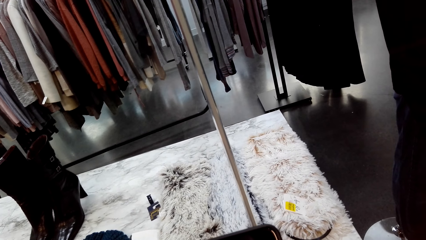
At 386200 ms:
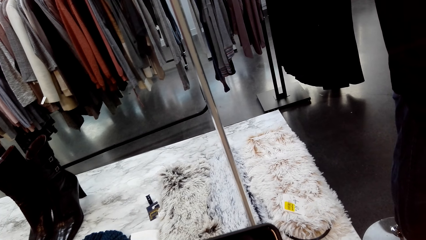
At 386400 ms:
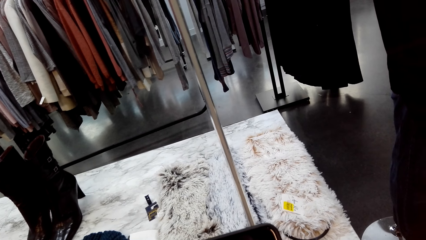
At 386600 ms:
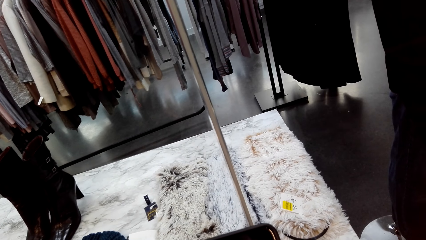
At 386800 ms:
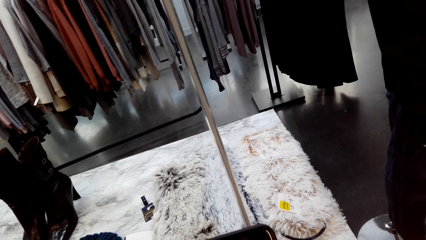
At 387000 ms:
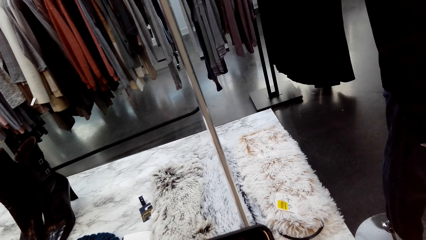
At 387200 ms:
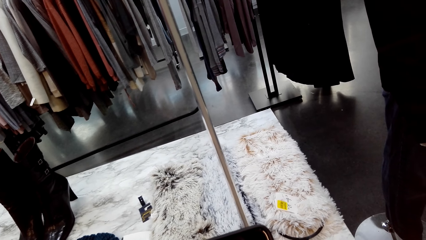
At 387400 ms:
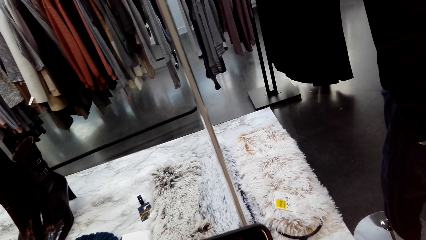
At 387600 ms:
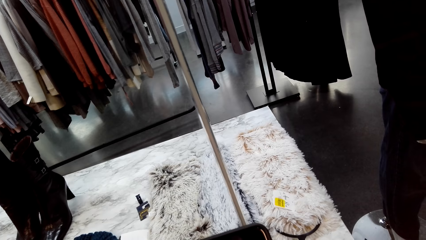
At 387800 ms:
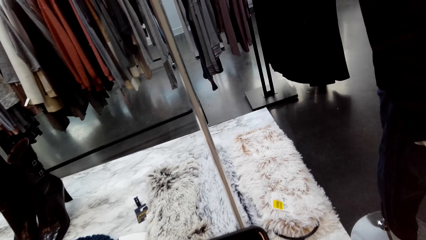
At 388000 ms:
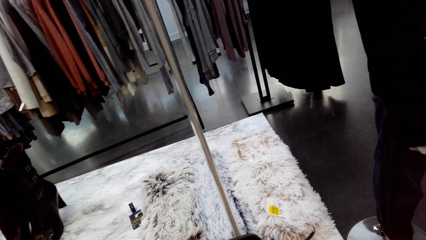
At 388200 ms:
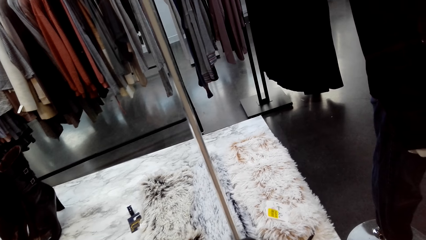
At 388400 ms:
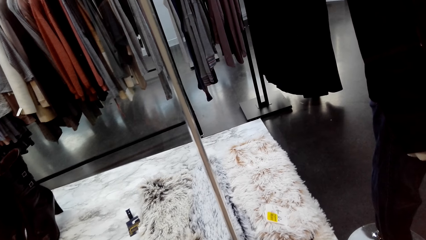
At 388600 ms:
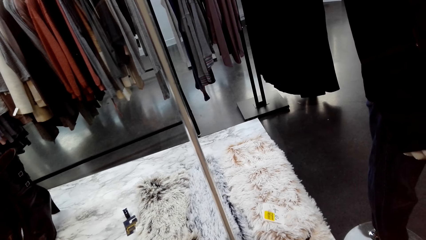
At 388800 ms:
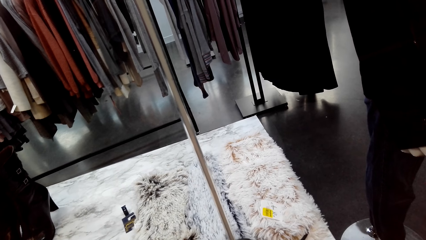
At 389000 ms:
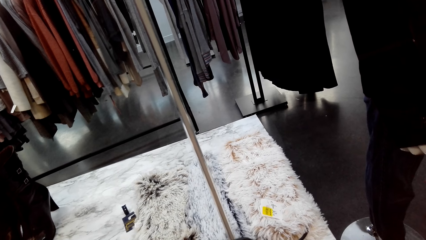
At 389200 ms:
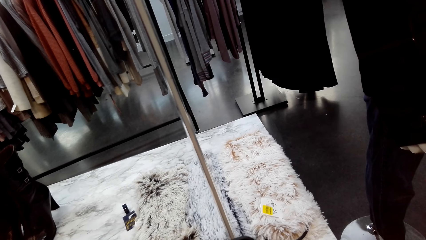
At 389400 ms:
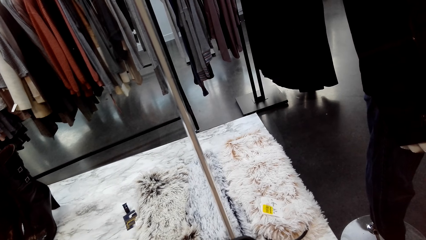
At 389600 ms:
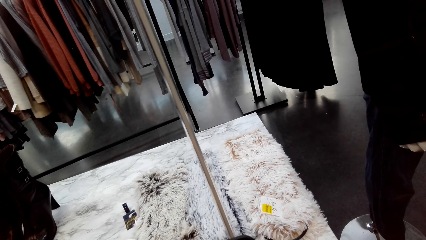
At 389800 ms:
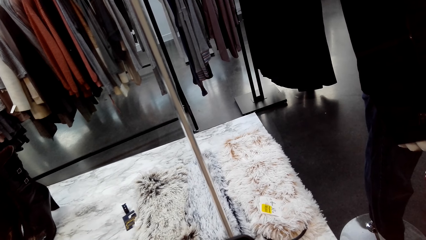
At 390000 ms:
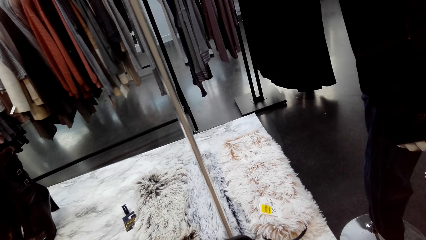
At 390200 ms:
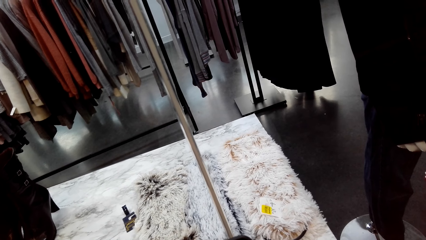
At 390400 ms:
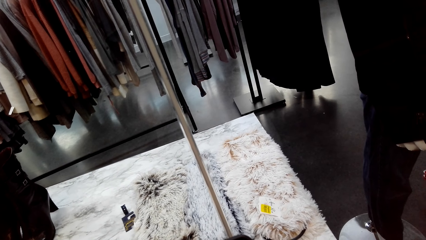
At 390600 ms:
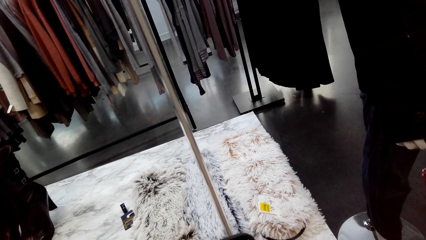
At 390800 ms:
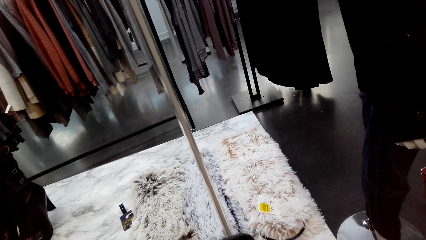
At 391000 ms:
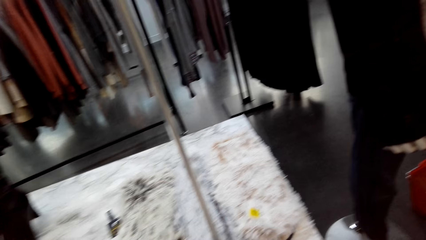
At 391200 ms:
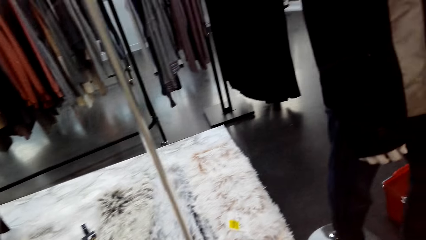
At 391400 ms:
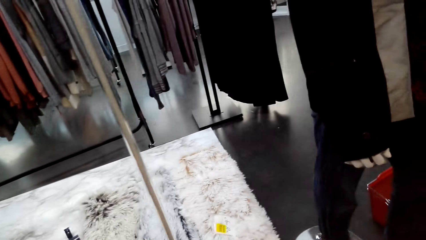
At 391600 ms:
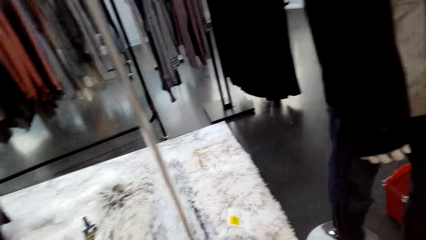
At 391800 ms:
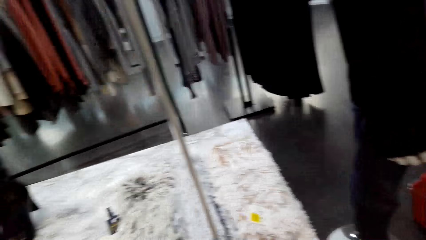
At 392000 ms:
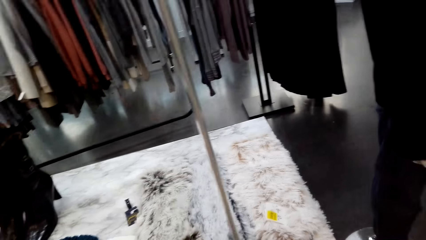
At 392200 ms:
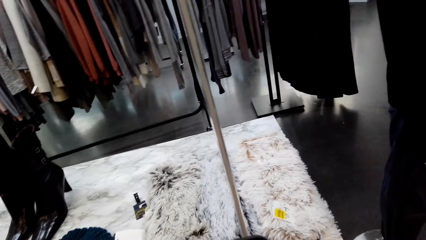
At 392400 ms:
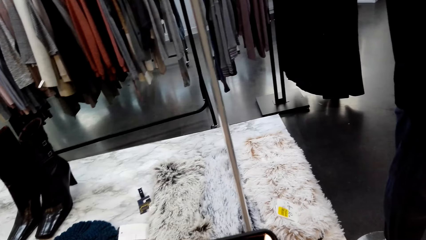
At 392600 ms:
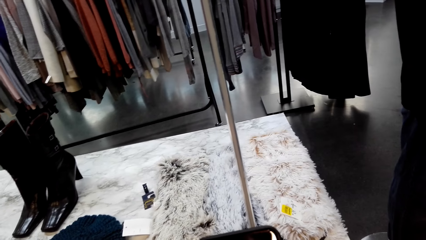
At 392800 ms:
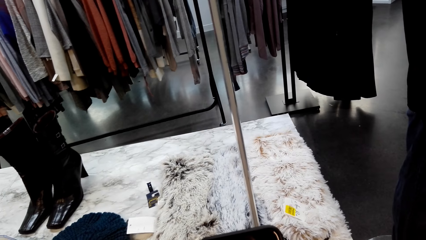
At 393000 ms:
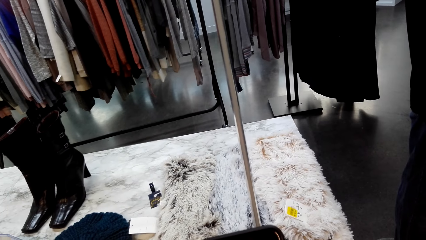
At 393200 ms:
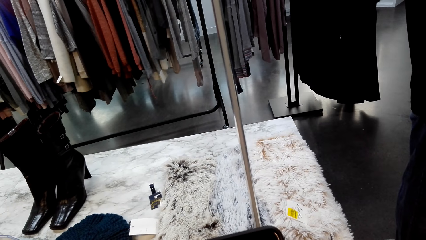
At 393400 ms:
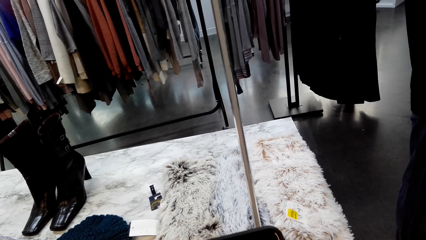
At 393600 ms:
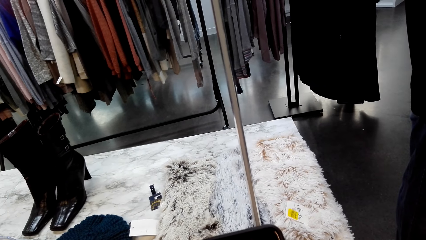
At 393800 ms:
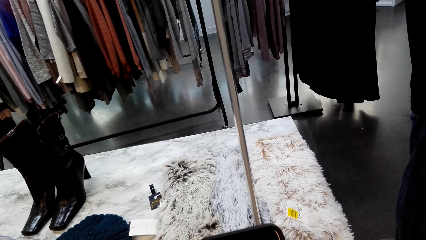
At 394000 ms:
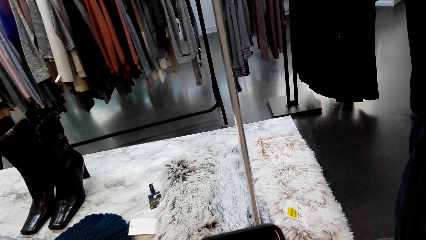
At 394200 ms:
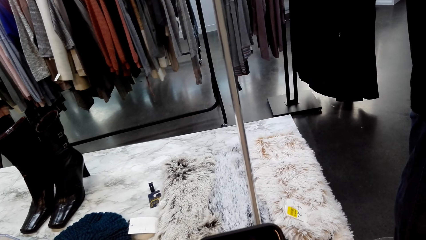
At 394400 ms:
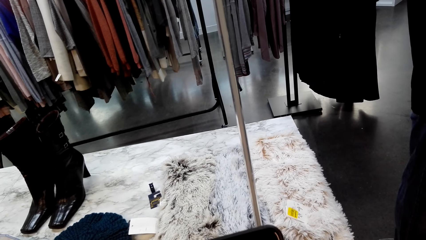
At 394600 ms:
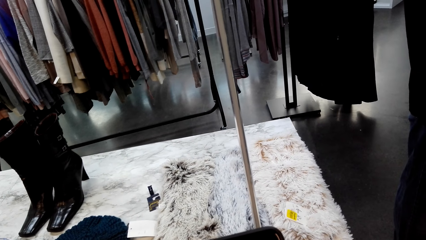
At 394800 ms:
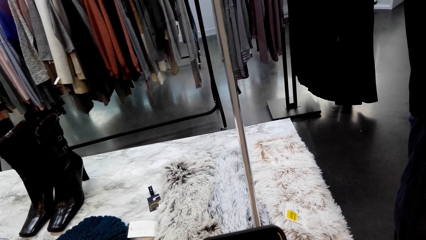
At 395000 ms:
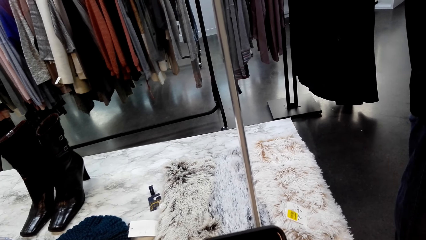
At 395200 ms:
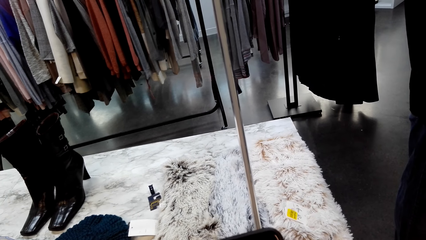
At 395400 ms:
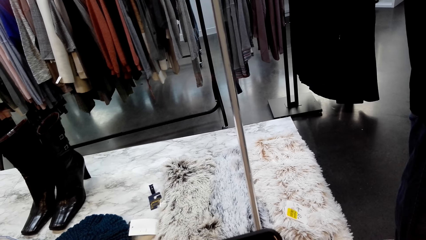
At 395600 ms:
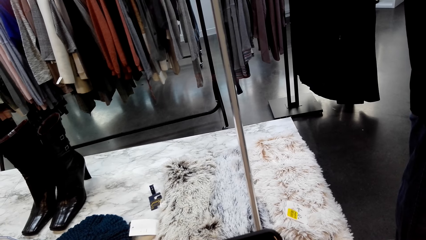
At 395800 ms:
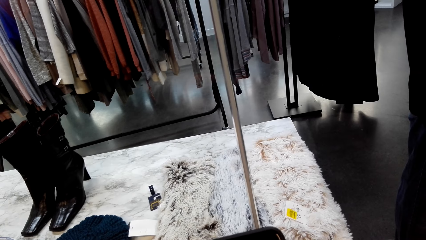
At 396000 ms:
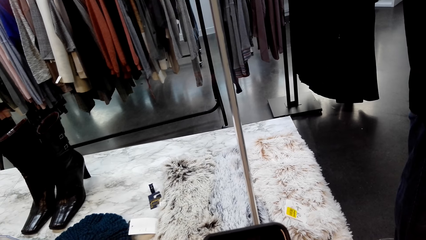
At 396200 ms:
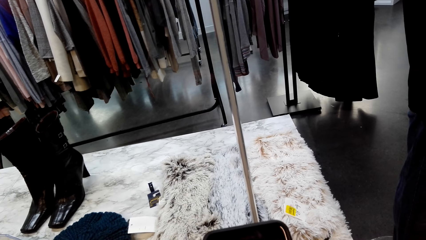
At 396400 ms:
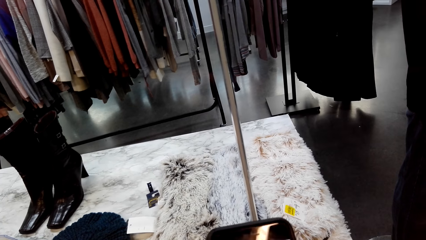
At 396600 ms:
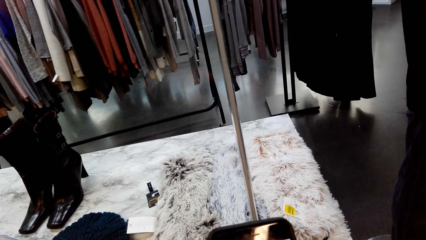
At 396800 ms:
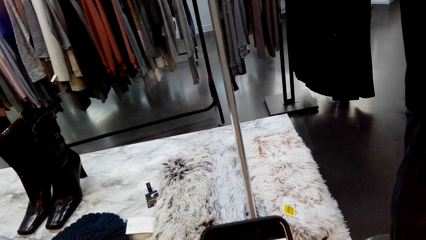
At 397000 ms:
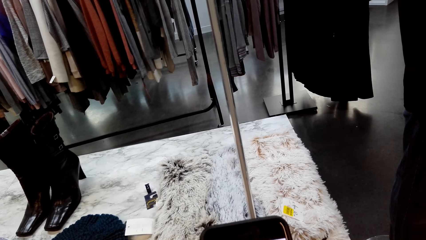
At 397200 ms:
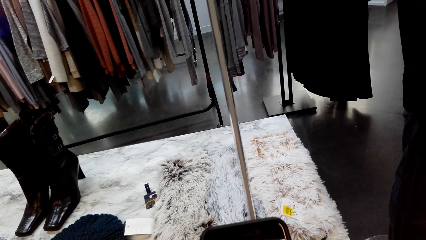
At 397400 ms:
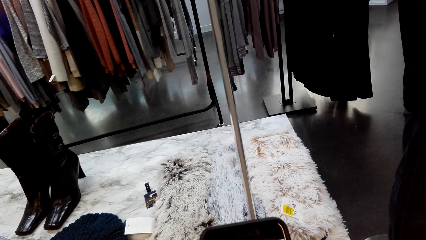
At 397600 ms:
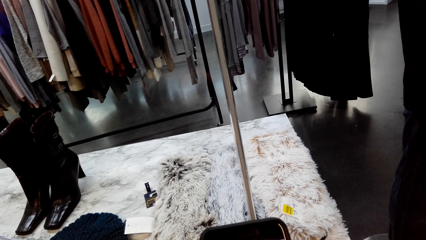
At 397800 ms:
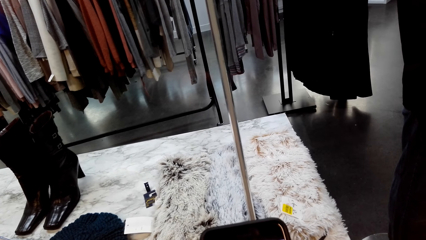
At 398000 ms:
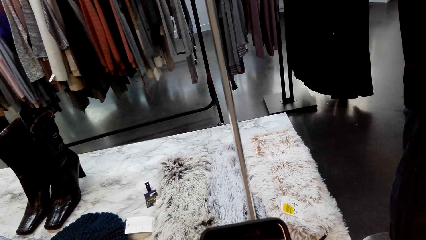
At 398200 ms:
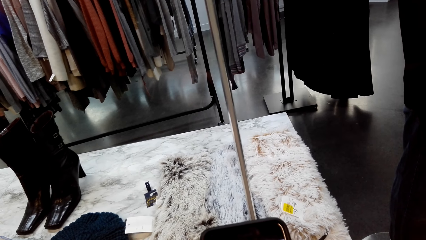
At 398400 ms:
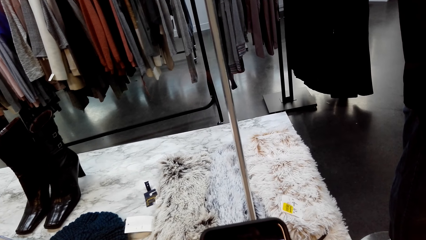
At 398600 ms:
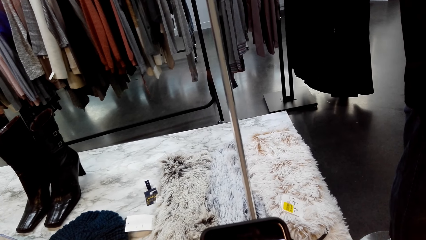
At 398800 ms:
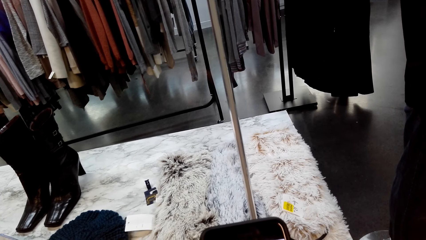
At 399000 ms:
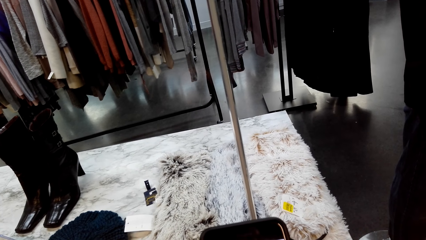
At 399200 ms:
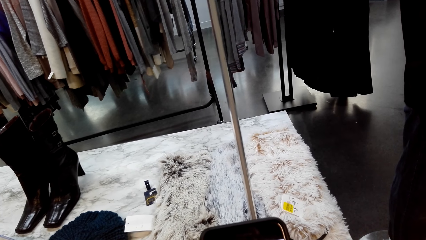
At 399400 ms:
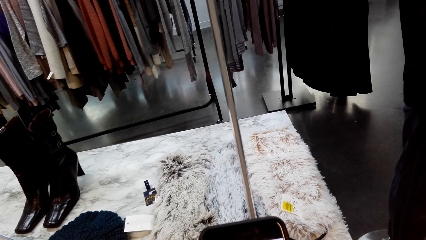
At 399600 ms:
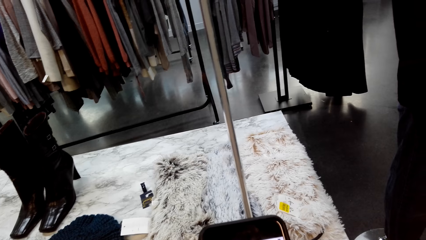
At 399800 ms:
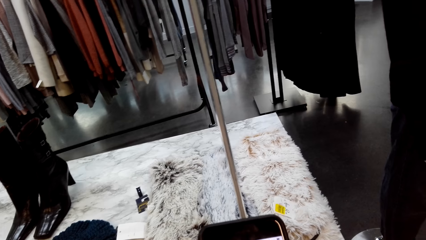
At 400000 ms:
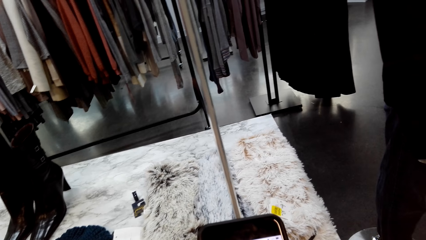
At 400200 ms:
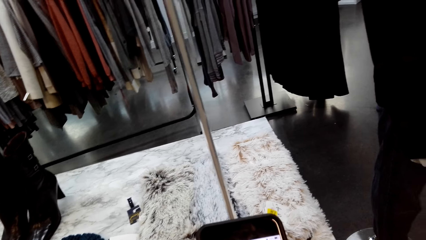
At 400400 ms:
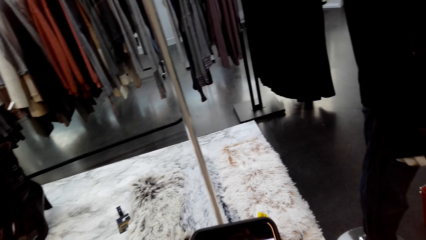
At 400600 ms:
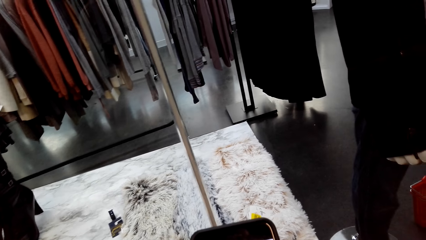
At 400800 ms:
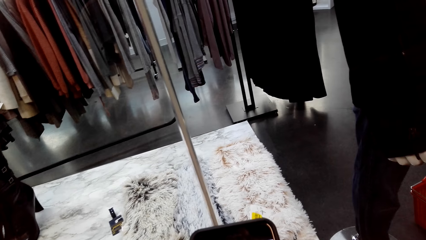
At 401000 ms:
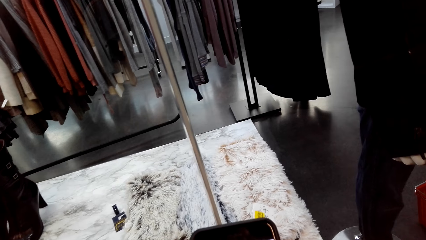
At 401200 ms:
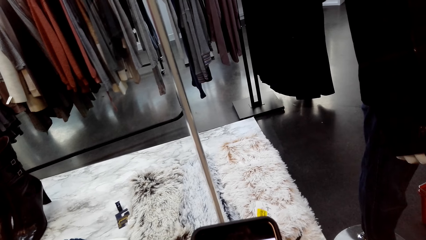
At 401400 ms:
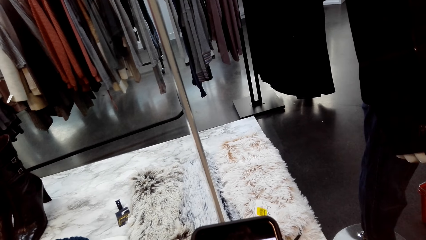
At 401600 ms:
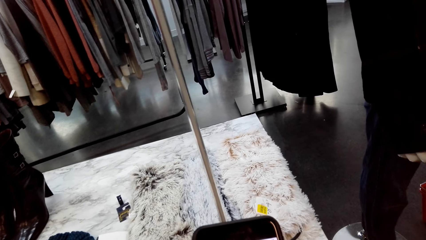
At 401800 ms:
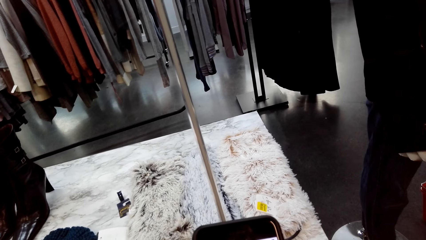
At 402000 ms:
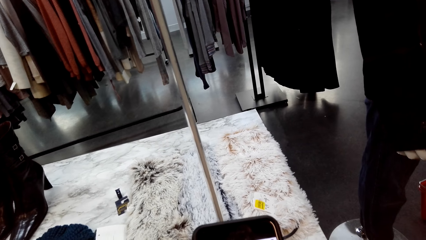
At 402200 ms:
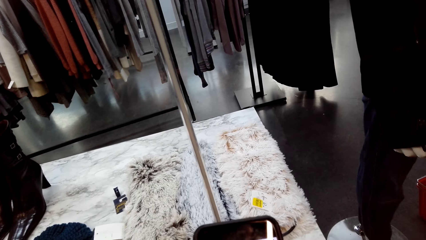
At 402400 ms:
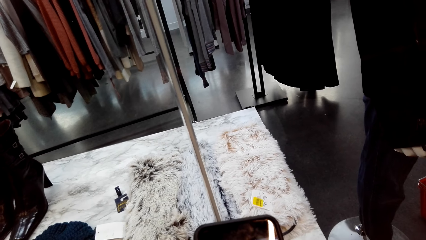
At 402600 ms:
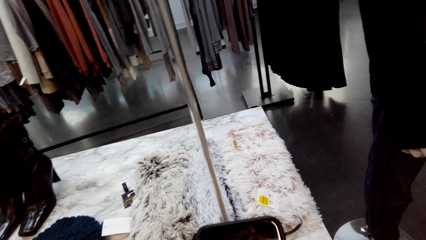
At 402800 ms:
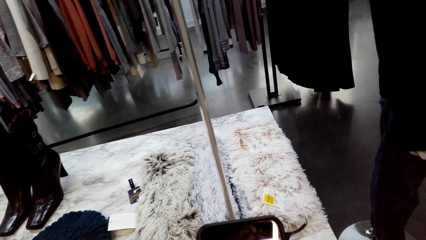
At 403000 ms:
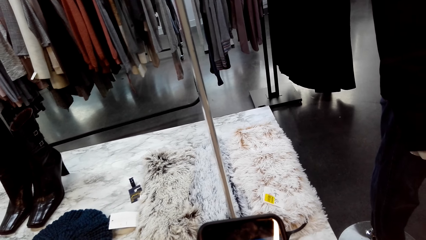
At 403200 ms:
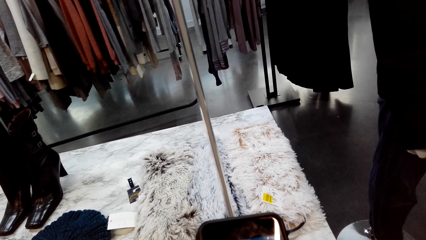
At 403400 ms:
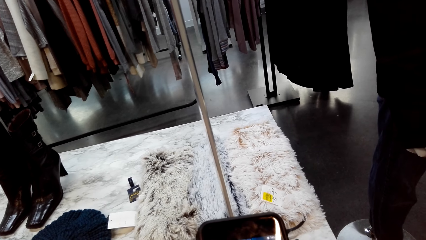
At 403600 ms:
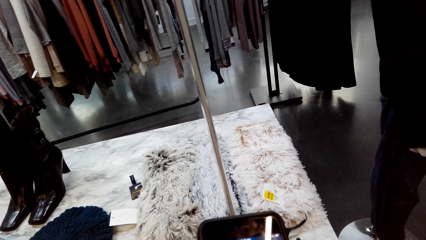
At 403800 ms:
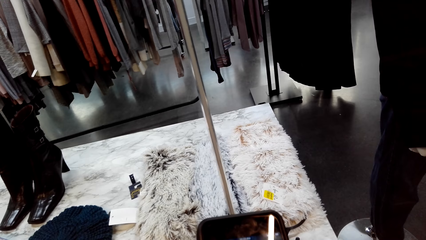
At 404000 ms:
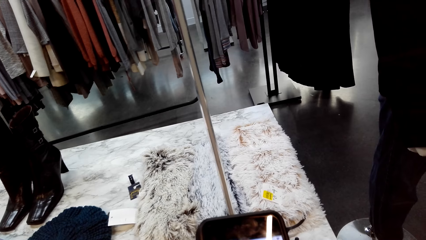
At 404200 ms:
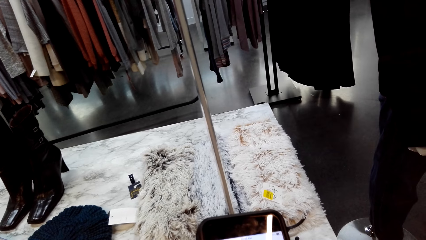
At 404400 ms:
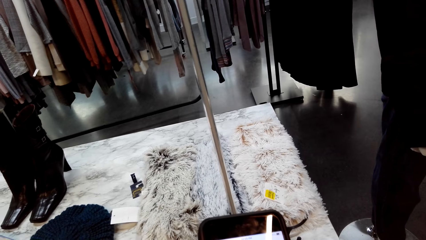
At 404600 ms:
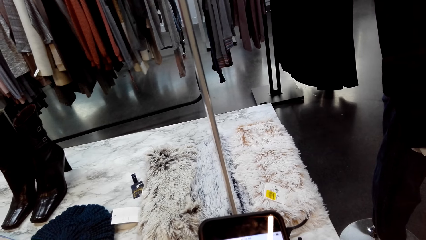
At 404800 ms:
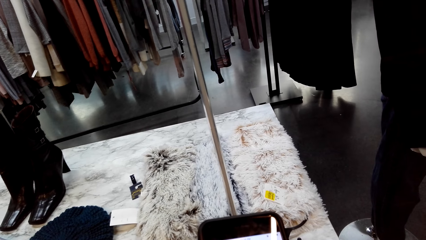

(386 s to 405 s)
The camera wearer uses the phone. They operate the phone.
